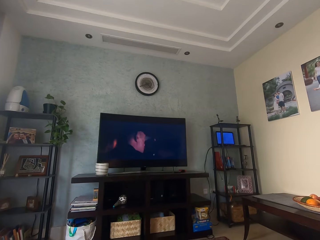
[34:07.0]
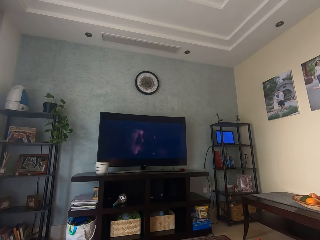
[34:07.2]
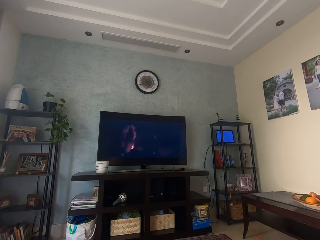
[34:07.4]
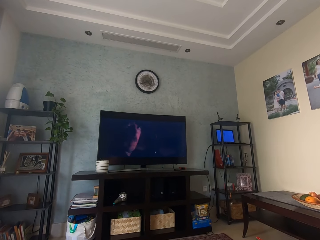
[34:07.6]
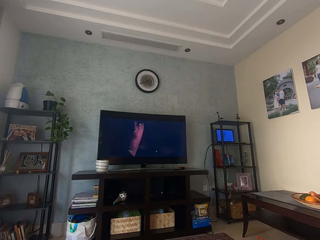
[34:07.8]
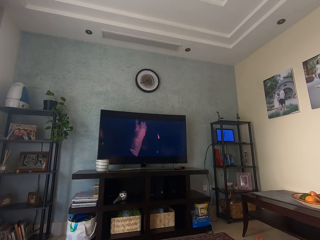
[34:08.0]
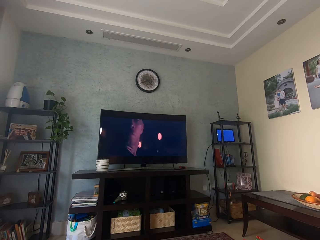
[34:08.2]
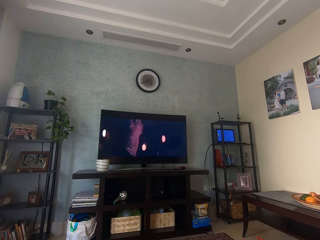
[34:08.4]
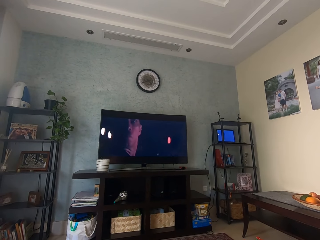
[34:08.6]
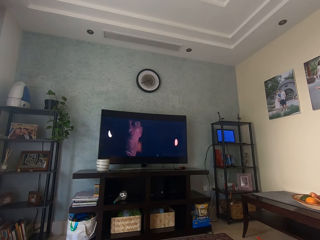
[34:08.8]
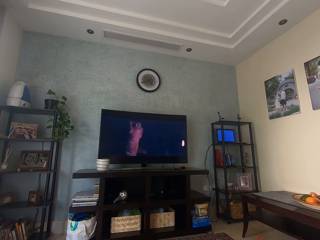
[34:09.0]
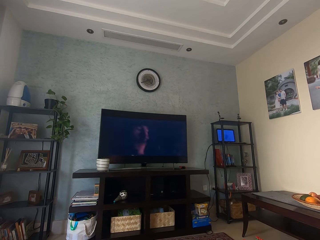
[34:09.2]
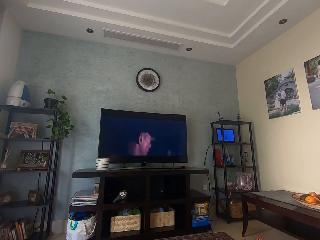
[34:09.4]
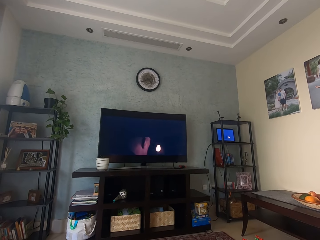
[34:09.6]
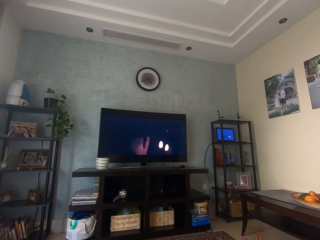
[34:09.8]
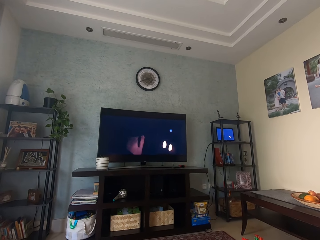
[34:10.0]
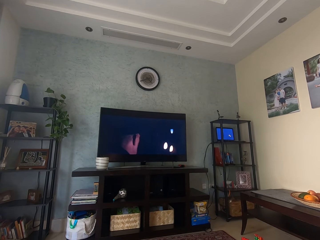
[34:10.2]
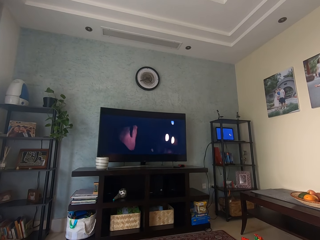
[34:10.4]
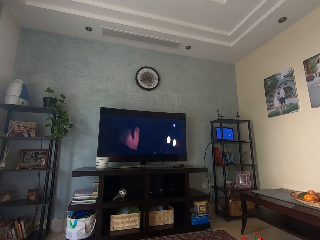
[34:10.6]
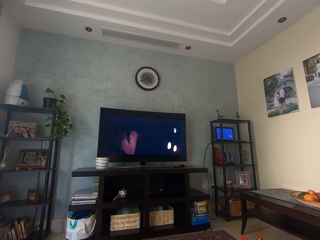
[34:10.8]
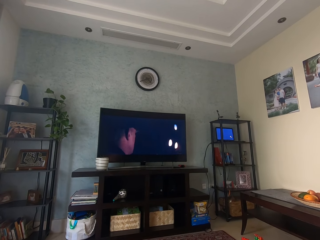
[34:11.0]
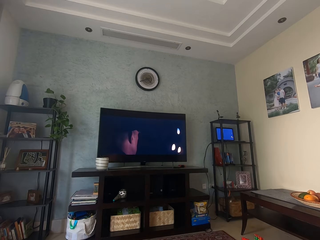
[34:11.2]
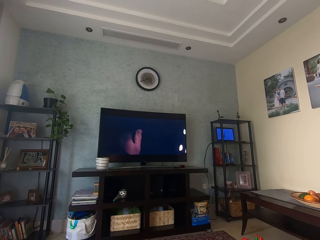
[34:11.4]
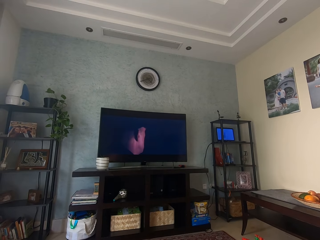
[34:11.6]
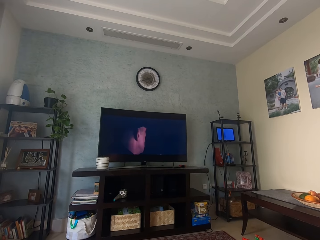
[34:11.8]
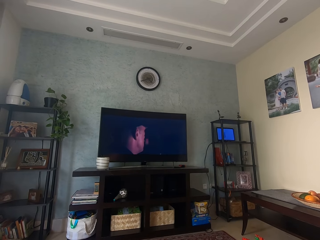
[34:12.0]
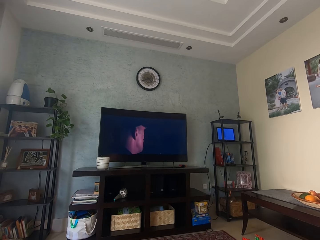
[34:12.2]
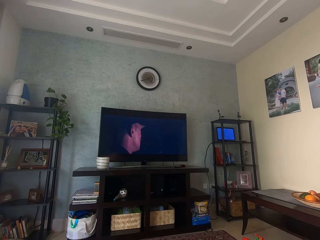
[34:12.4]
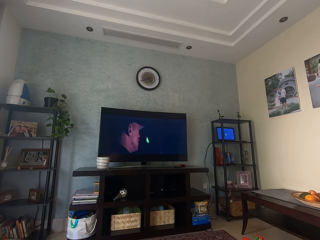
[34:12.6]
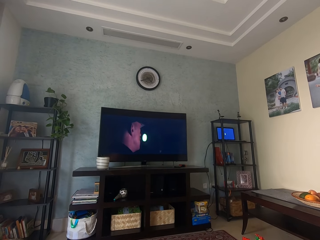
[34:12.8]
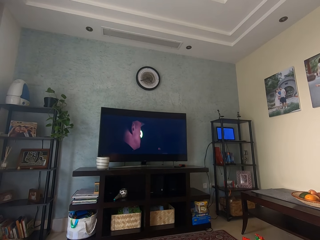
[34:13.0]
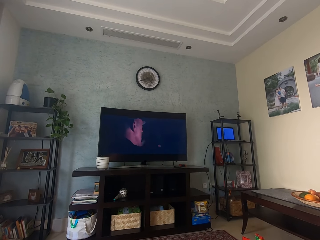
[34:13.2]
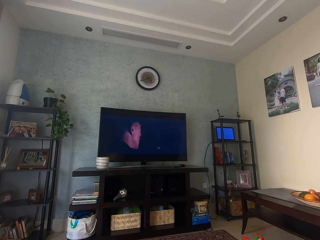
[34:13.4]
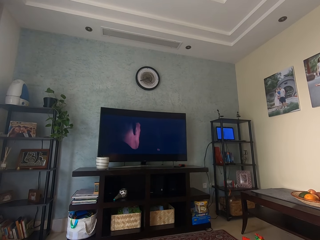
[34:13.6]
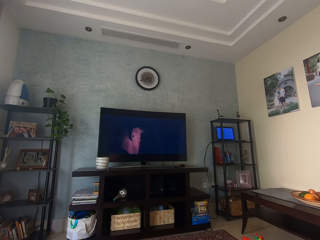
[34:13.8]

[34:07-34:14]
The camera wearer watches television.

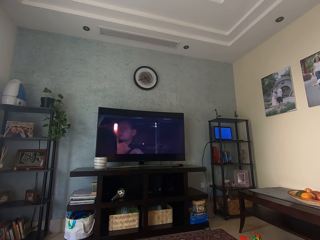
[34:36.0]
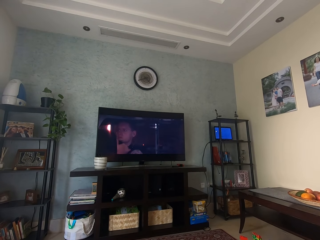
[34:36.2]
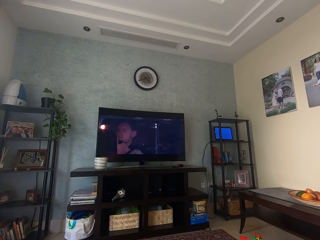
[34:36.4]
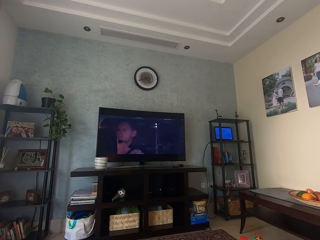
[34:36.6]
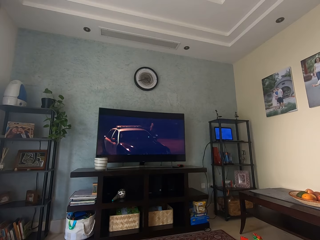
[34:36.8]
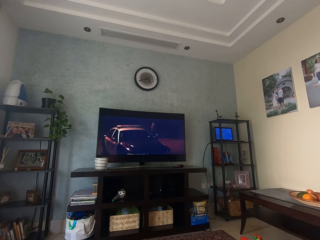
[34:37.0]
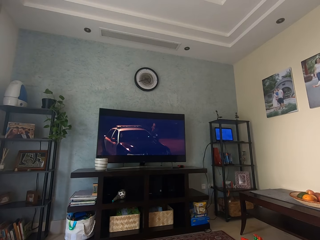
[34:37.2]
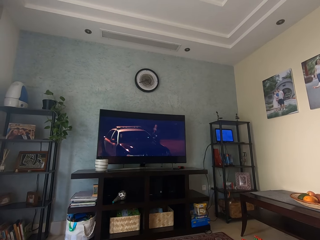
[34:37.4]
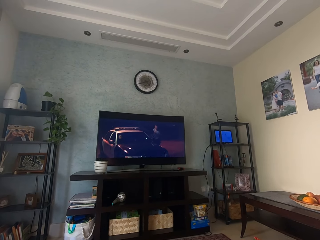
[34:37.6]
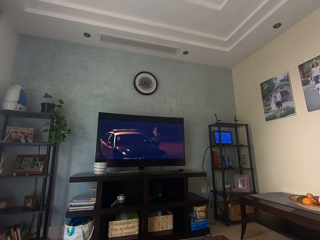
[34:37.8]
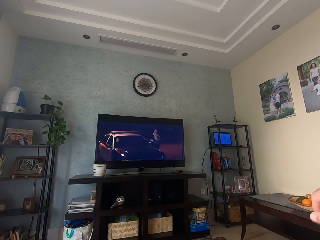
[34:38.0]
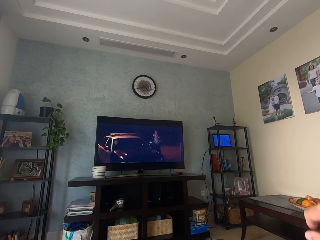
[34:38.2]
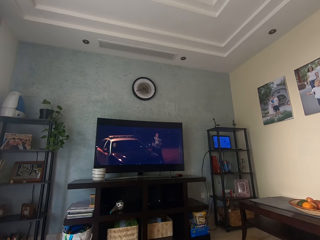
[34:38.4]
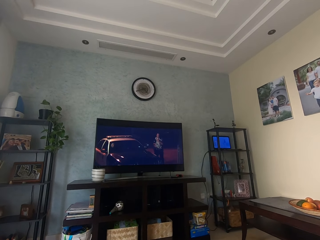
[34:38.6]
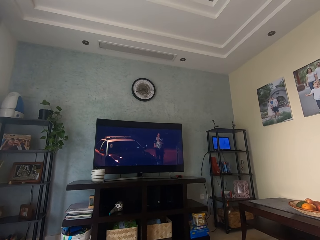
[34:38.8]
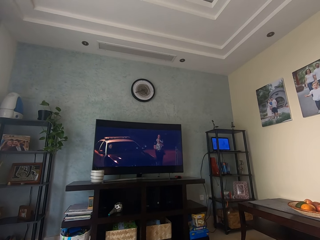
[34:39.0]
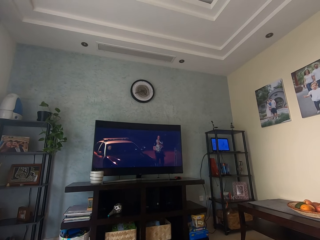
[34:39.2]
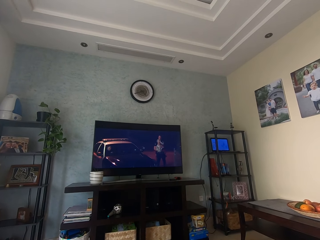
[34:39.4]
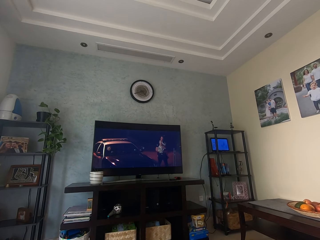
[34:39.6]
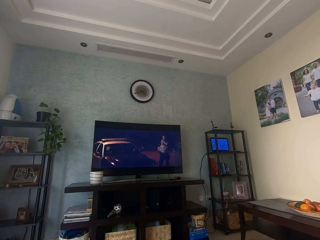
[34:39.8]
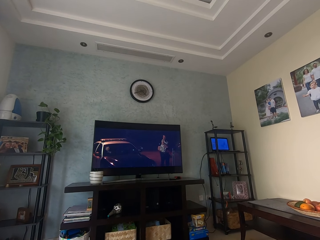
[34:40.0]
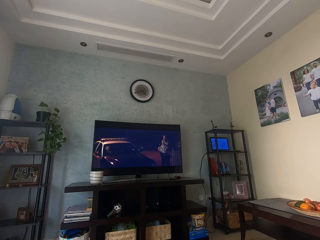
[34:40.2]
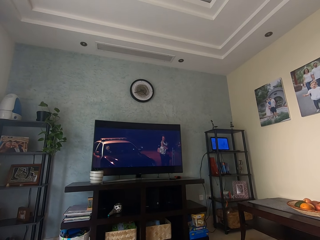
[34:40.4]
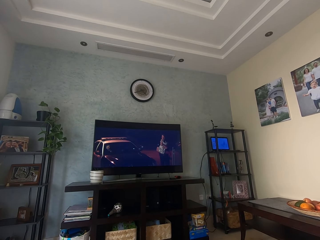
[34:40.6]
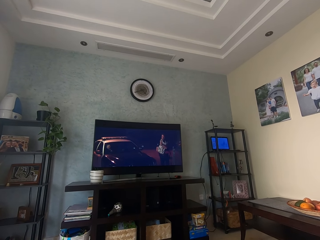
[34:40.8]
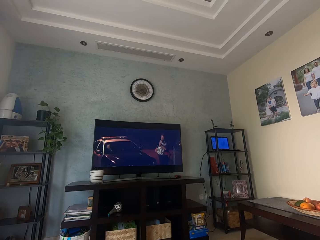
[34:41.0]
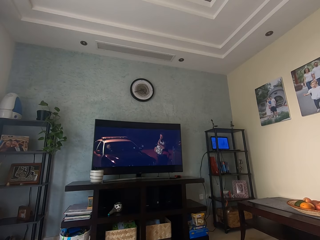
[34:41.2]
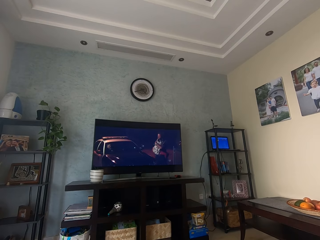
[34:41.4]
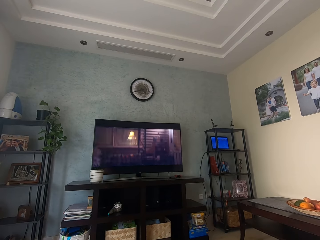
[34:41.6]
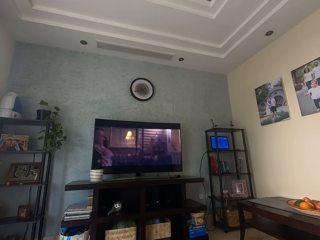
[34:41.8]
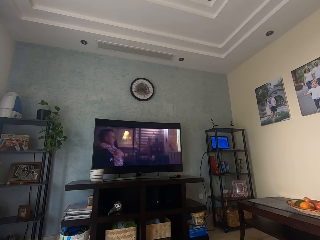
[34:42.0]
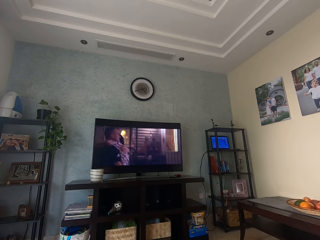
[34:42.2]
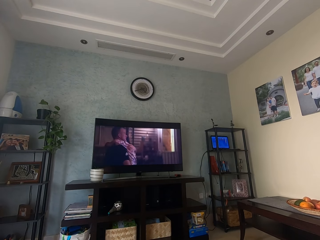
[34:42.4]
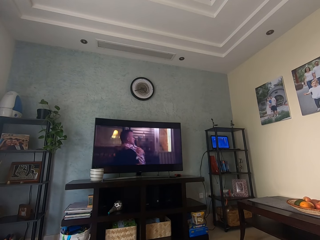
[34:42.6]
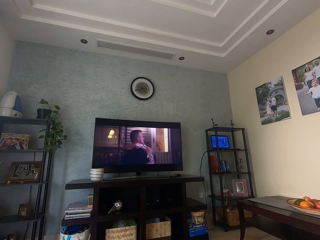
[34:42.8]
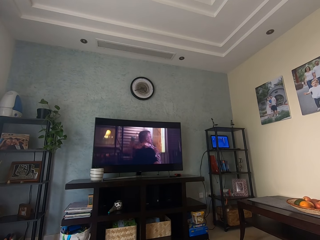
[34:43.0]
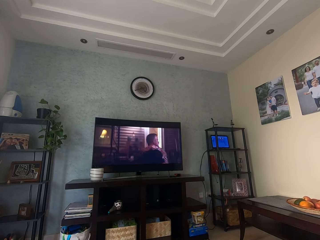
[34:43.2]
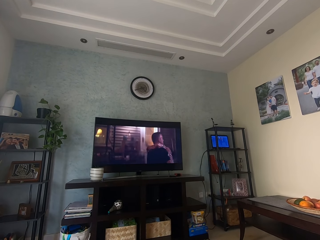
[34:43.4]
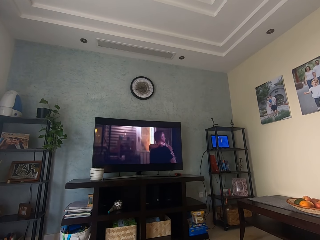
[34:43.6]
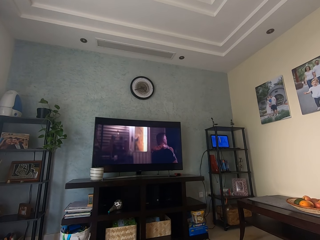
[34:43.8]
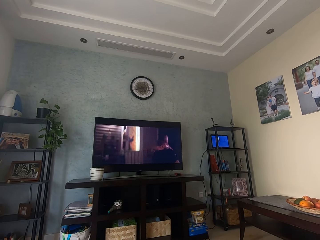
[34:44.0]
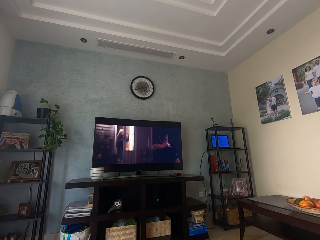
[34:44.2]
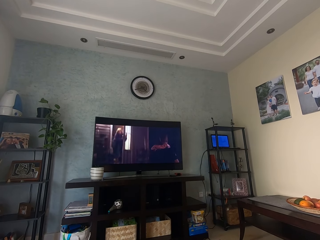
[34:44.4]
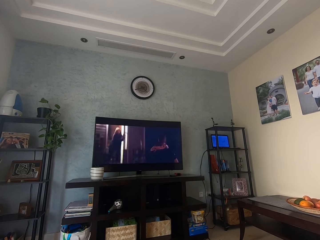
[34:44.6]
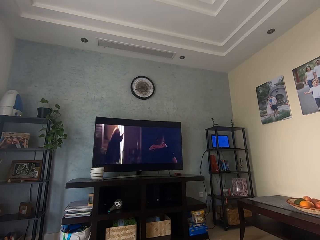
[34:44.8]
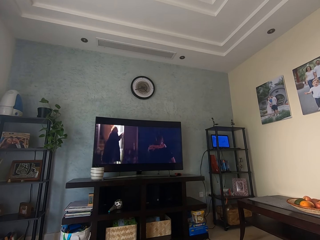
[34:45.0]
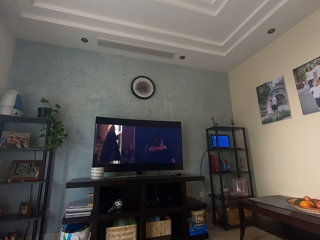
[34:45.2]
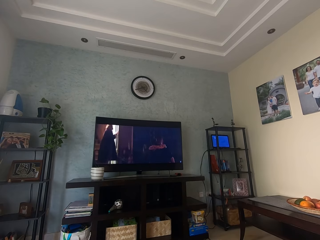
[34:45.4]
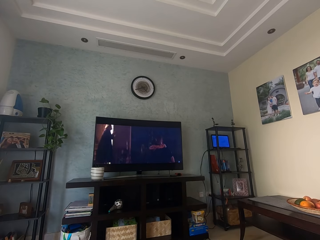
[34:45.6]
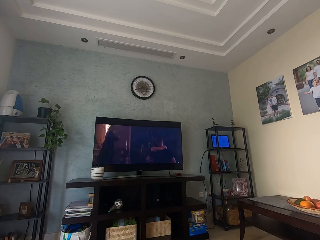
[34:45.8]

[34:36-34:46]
The camera wearer moves their hand. They watch television.

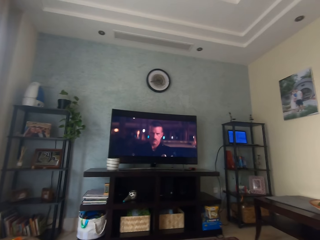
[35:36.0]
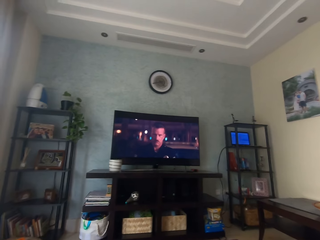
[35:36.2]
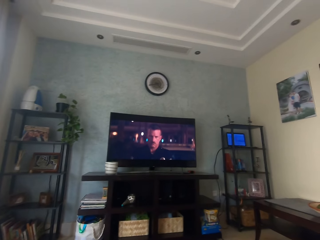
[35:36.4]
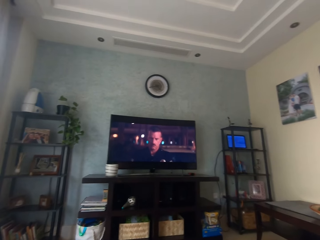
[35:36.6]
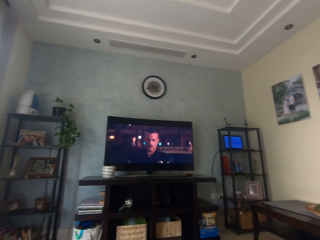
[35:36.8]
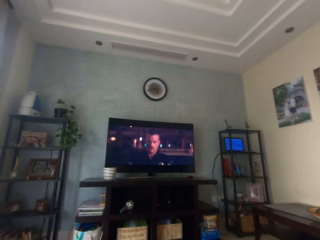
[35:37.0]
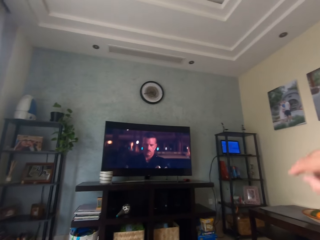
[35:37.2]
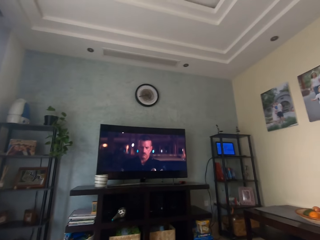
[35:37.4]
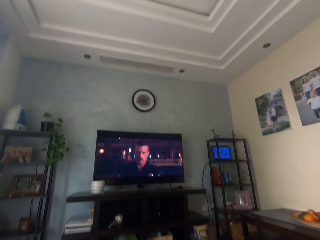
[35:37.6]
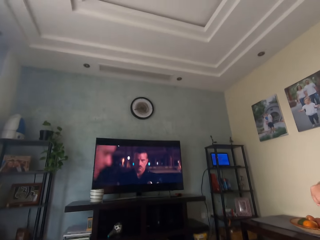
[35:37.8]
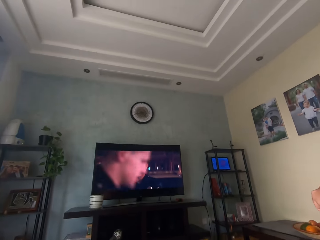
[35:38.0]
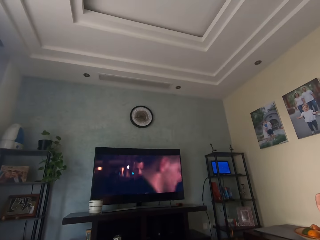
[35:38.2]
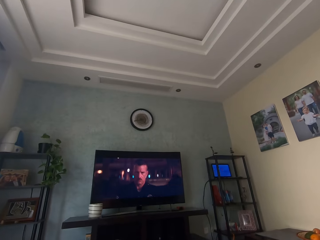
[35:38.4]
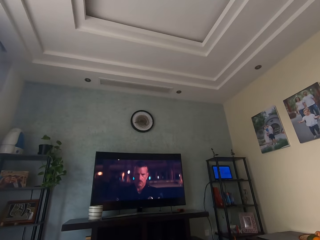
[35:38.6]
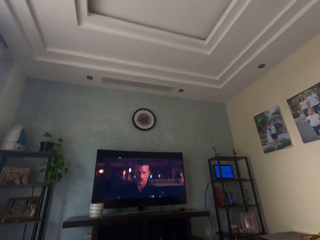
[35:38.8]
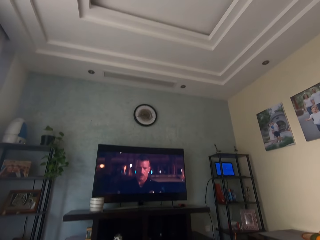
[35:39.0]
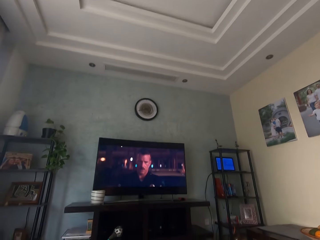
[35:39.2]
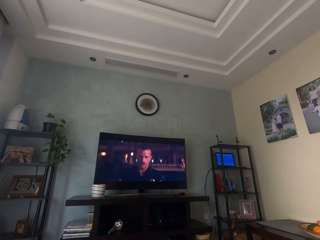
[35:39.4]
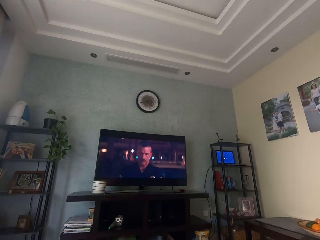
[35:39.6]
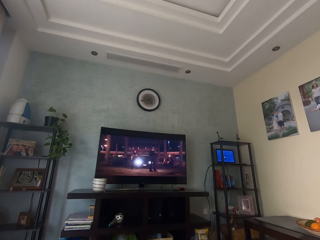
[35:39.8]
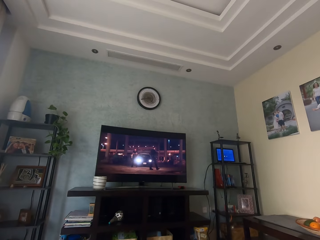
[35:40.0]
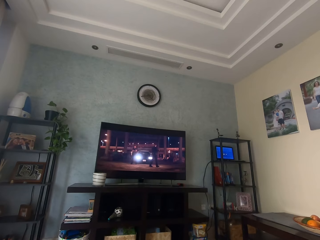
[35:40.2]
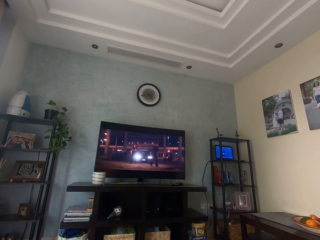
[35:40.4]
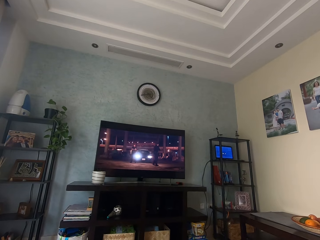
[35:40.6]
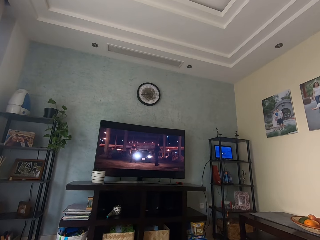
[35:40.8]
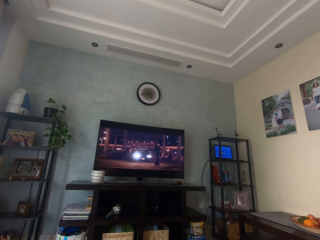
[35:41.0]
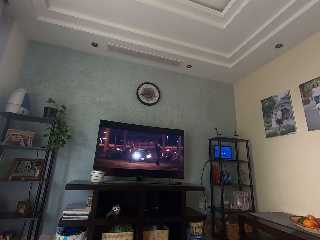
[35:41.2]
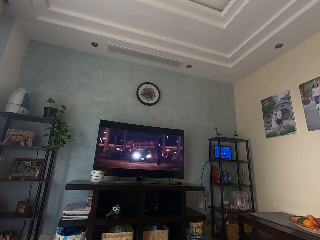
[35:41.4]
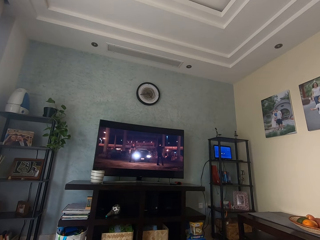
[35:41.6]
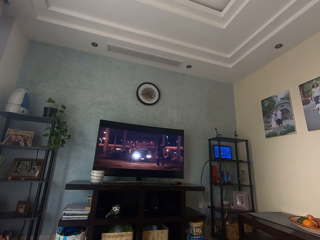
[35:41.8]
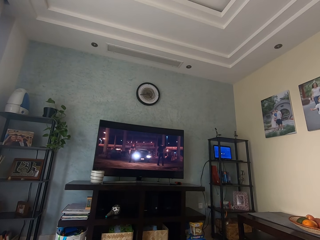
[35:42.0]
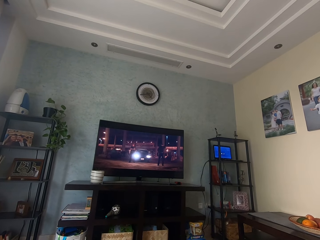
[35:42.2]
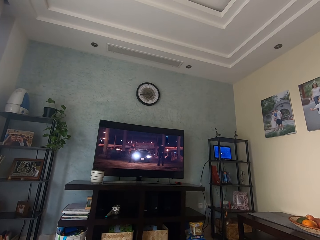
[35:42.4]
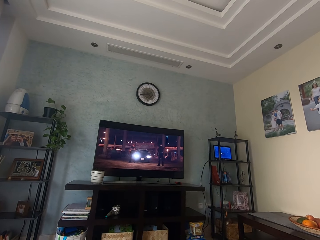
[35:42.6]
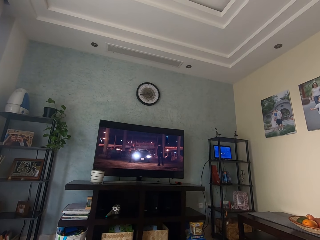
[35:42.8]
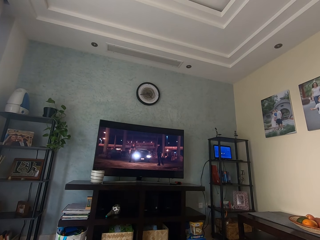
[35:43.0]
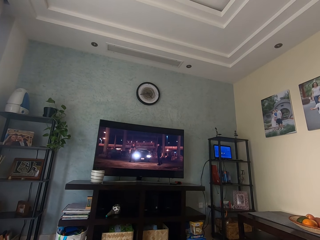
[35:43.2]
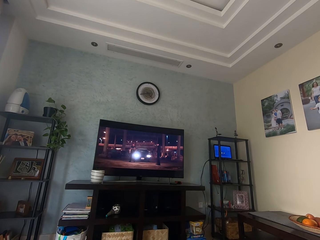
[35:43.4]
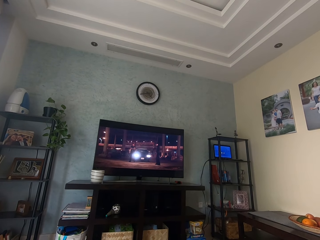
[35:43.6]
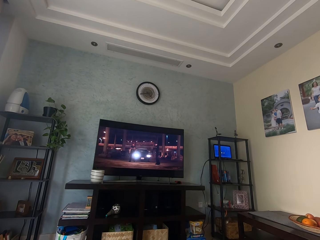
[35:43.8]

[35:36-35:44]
The camera wearer moves their hand. They look at the television.
